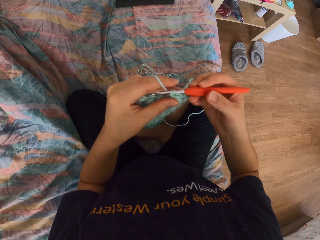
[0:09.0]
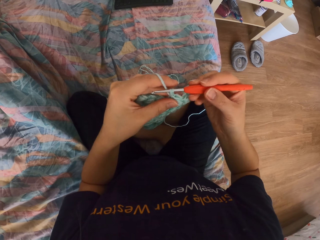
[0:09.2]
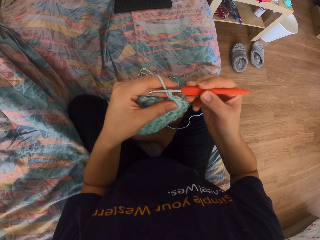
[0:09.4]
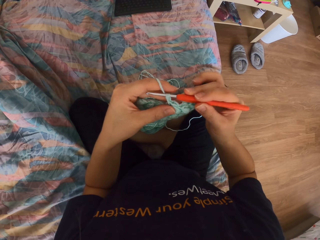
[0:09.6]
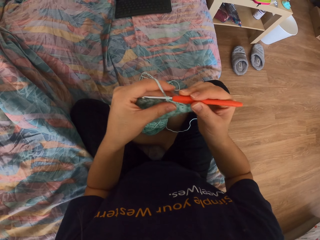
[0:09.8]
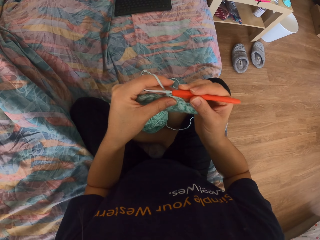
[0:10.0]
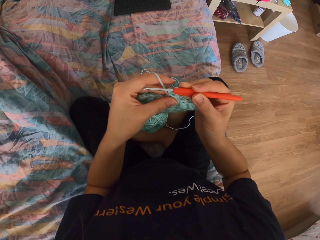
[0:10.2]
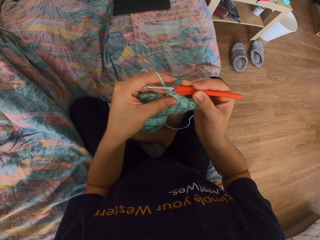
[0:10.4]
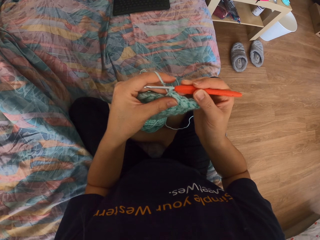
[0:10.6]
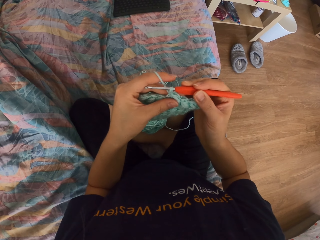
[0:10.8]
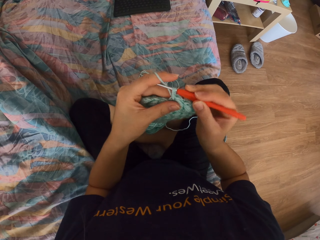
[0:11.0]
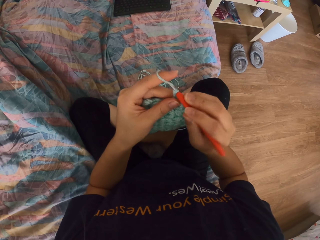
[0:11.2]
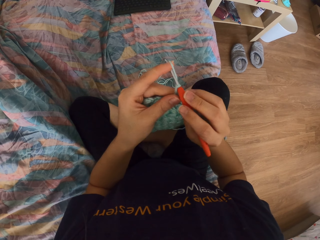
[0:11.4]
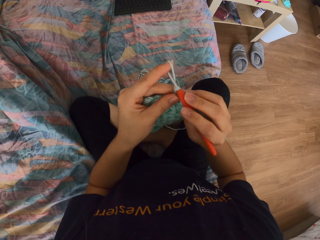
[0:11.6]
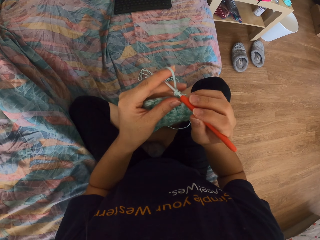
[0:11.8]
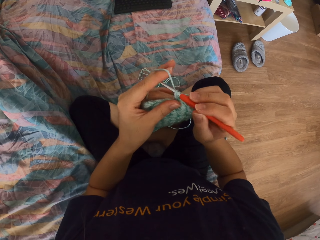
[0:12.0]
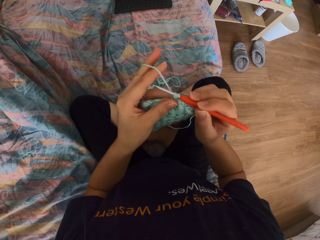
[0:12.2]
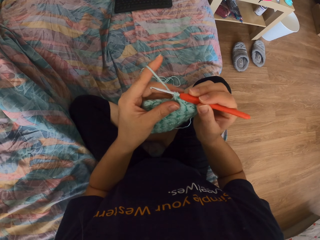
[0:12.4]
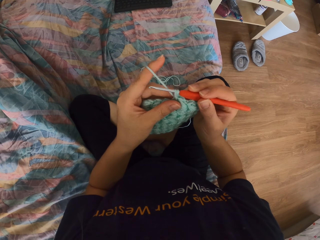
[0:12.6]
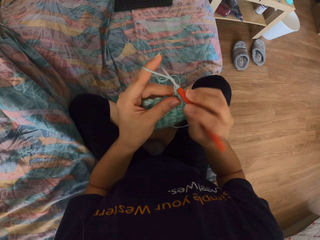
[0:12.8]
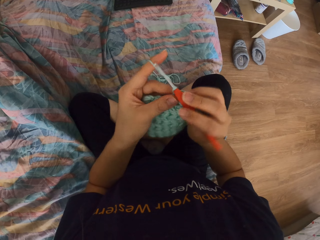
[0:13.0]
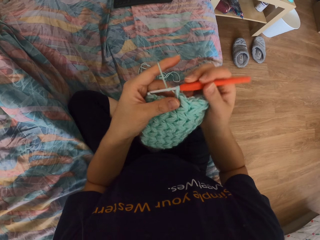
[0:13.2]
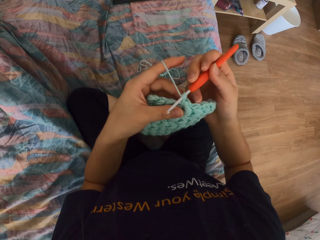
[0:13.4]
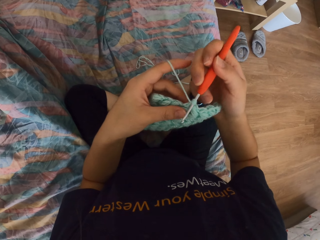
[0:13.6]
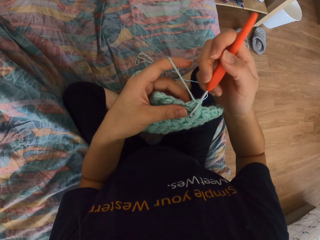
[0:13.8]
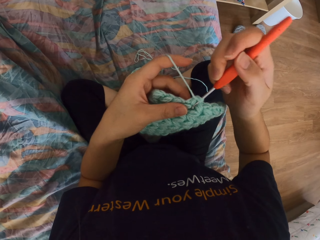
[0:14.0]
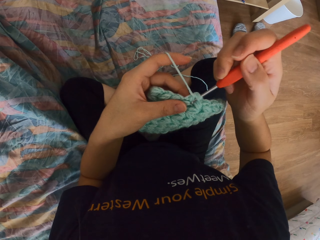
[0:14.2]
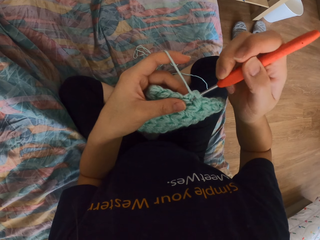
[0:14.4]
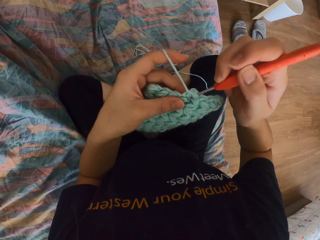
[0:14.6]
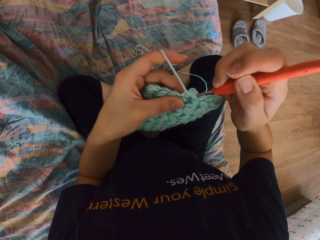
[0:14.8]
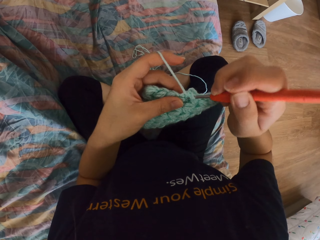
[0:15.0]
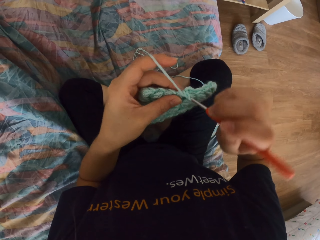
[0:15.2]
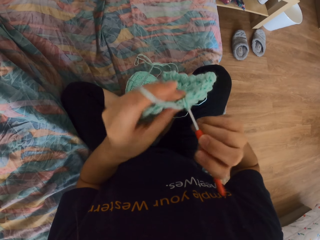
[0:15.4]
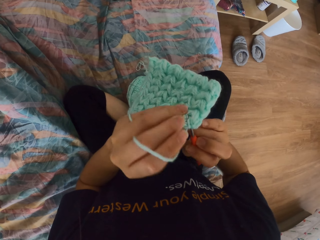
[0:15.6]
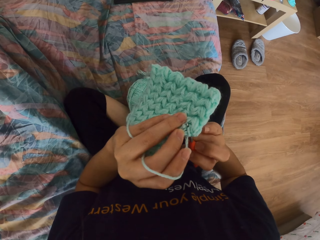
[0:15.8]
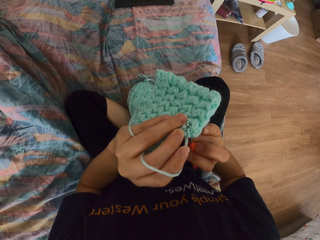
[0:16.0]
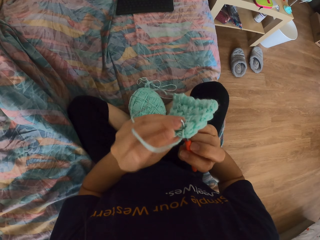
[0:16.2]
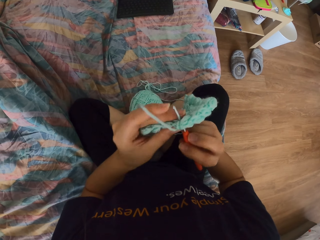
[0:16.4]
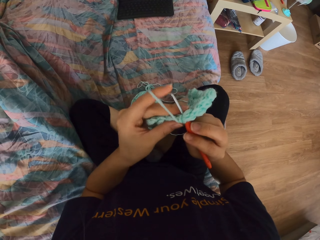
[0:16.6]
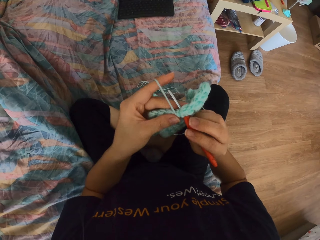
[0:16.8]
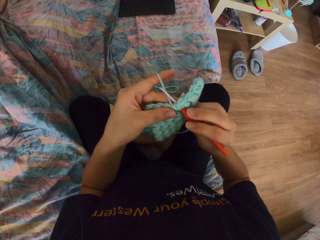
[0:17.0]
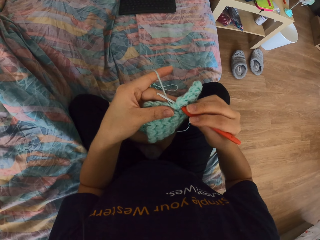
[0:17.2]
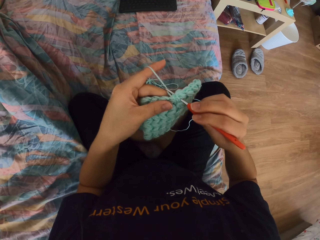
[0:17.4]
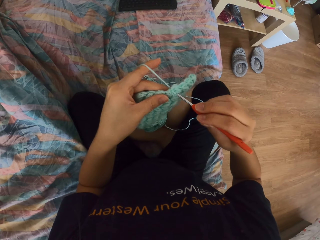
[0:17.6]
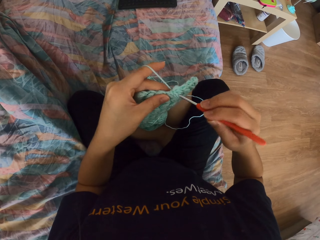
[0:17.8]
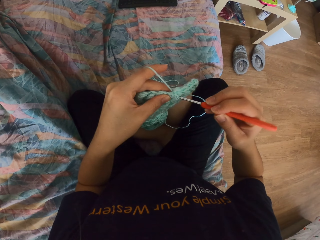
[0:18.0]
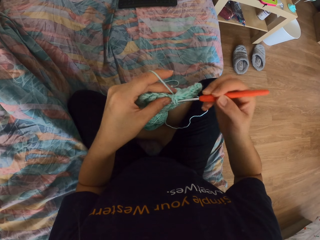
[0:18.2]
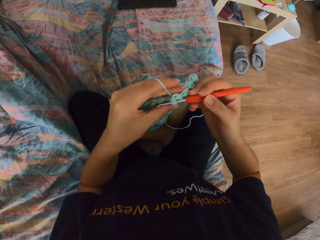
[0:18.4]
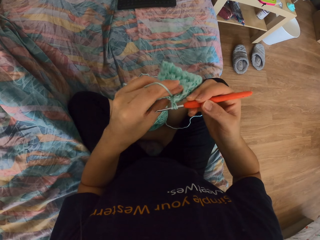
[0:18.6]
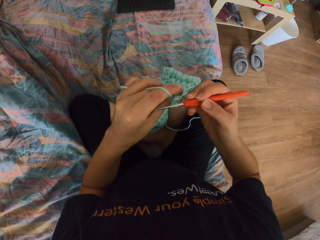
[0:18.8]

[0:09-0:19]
The camera wearer looks at the fabric. They knit the fabric with knitting crochet.

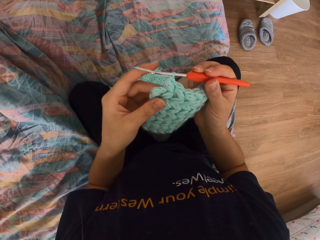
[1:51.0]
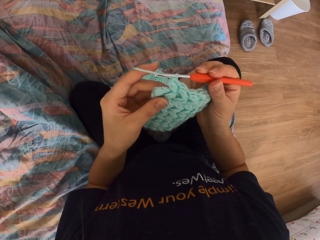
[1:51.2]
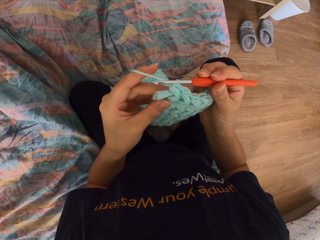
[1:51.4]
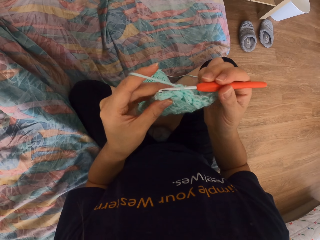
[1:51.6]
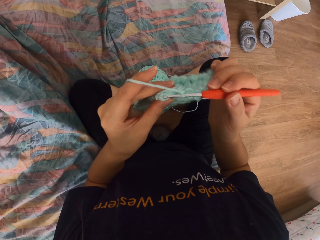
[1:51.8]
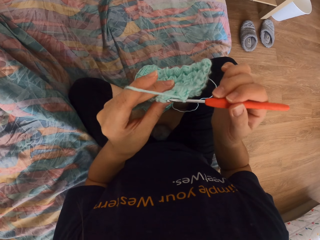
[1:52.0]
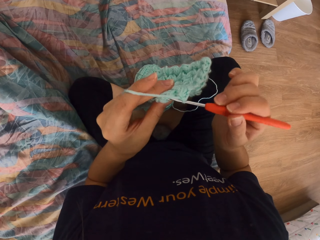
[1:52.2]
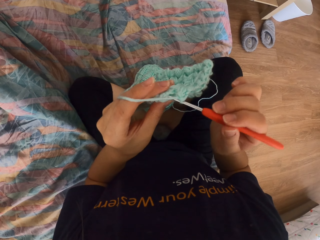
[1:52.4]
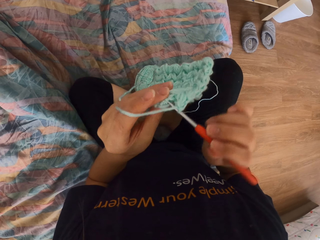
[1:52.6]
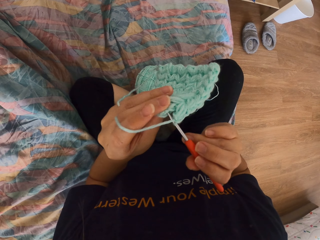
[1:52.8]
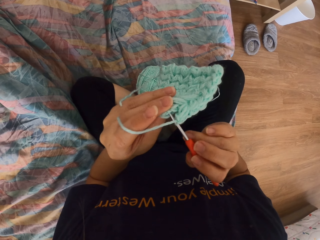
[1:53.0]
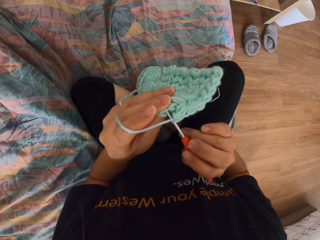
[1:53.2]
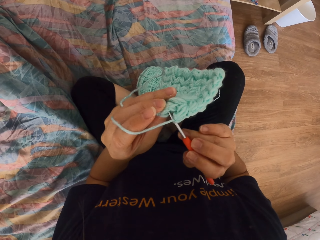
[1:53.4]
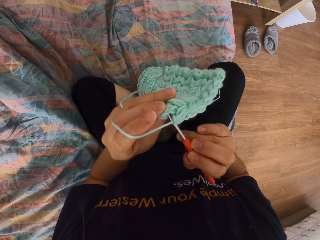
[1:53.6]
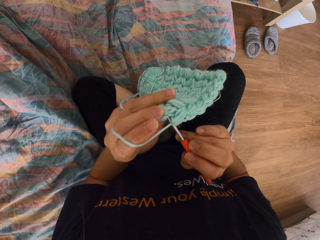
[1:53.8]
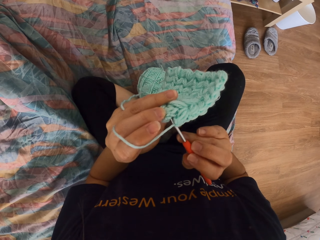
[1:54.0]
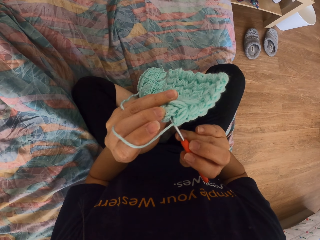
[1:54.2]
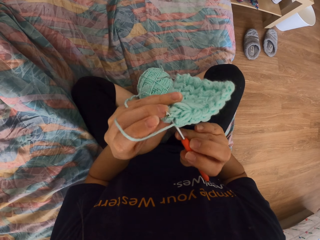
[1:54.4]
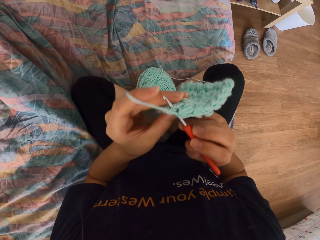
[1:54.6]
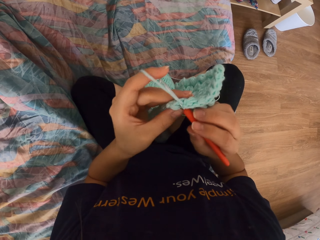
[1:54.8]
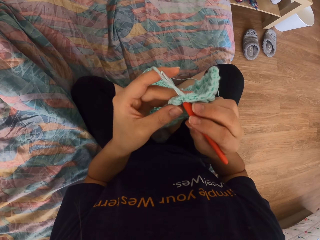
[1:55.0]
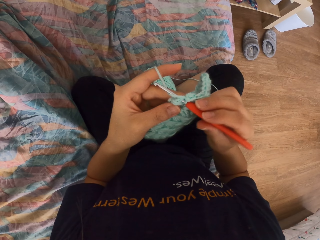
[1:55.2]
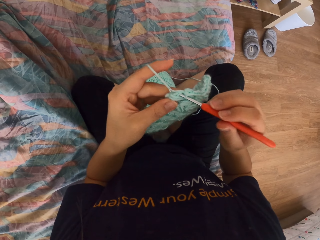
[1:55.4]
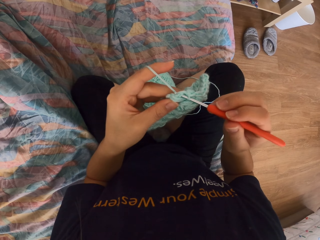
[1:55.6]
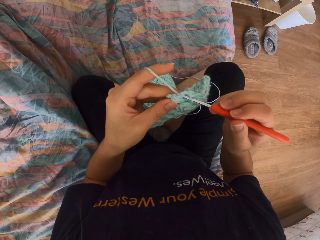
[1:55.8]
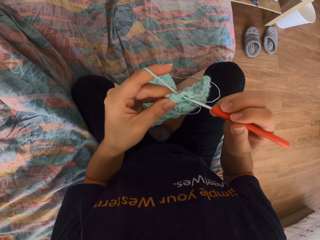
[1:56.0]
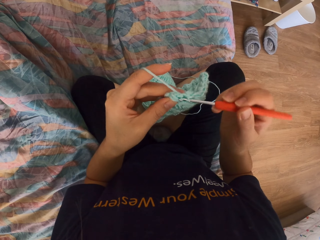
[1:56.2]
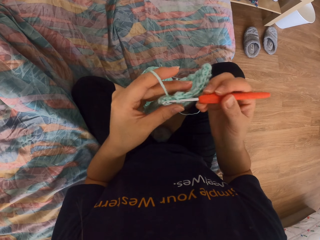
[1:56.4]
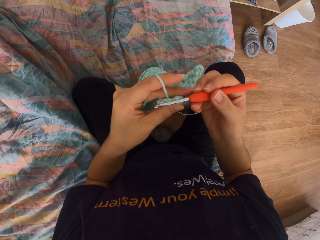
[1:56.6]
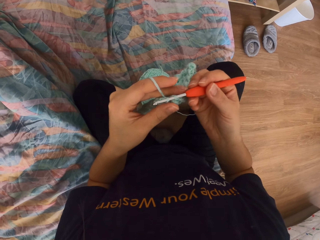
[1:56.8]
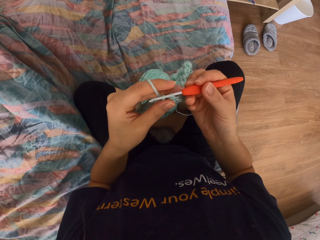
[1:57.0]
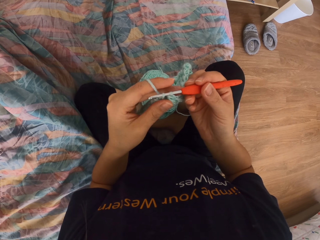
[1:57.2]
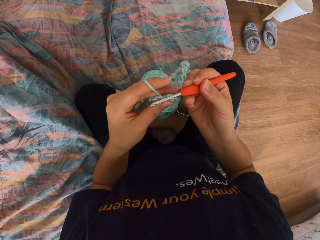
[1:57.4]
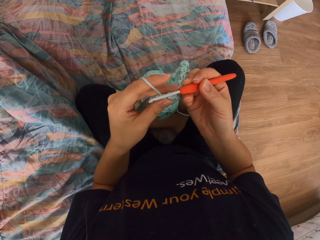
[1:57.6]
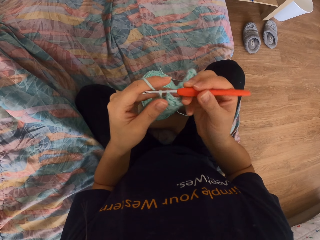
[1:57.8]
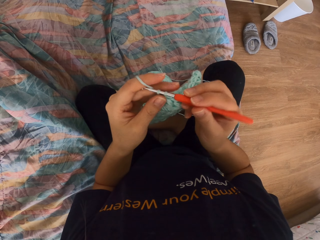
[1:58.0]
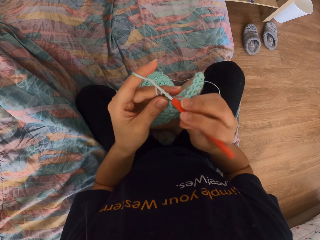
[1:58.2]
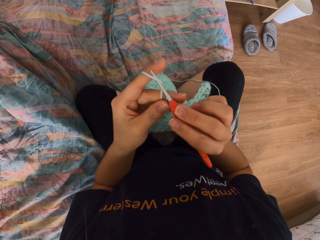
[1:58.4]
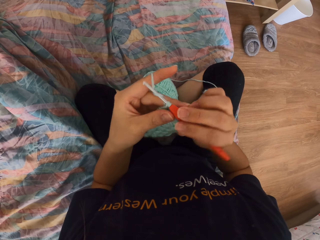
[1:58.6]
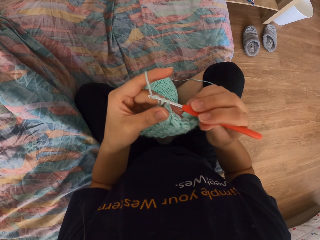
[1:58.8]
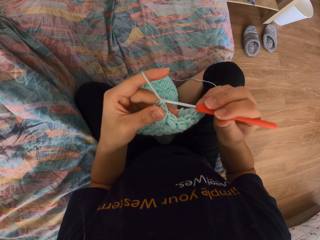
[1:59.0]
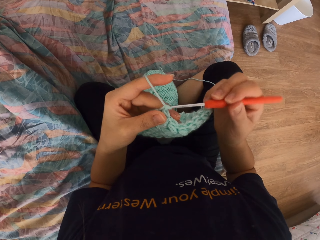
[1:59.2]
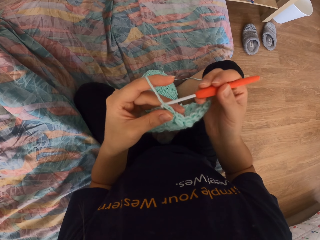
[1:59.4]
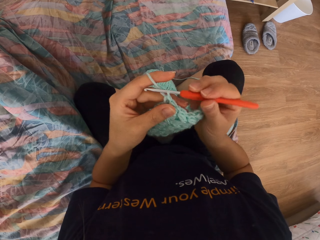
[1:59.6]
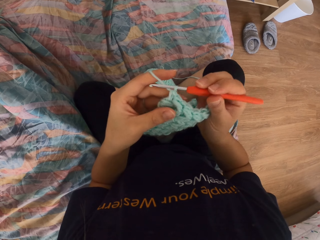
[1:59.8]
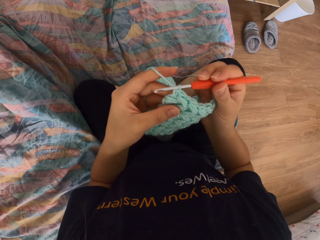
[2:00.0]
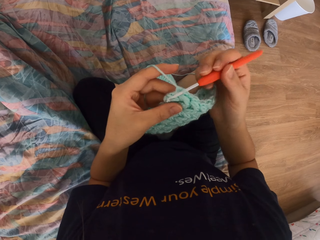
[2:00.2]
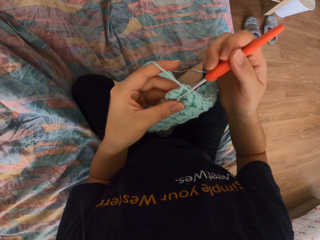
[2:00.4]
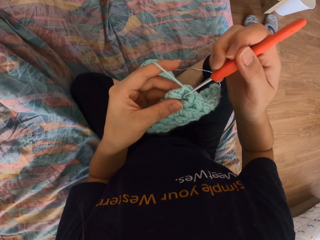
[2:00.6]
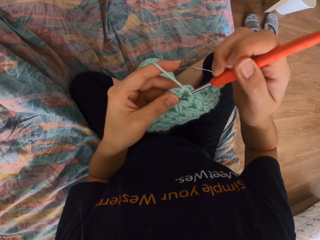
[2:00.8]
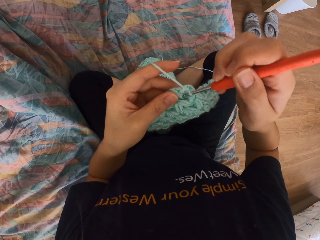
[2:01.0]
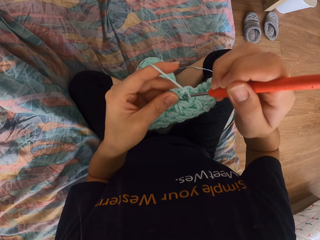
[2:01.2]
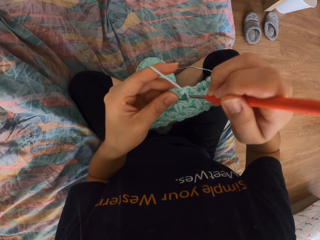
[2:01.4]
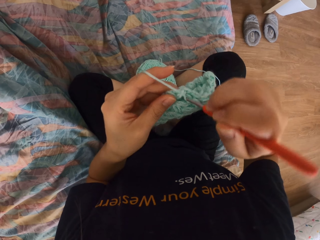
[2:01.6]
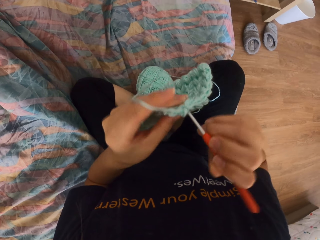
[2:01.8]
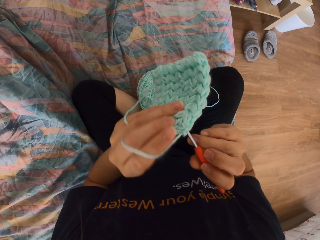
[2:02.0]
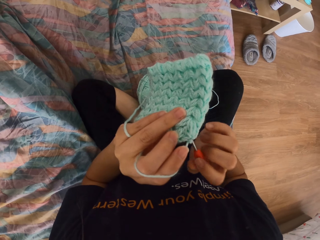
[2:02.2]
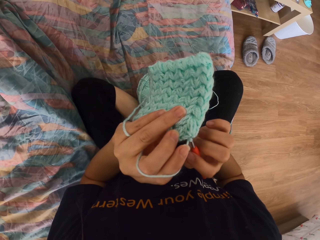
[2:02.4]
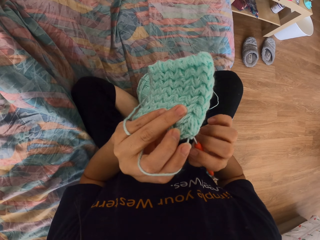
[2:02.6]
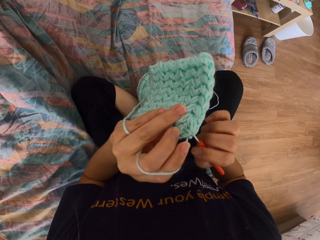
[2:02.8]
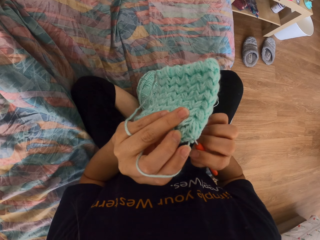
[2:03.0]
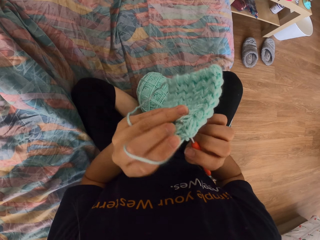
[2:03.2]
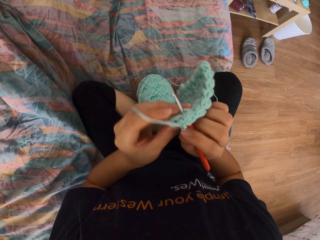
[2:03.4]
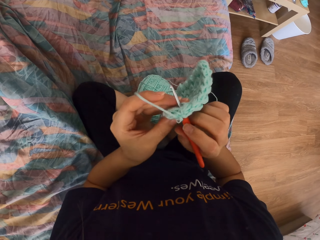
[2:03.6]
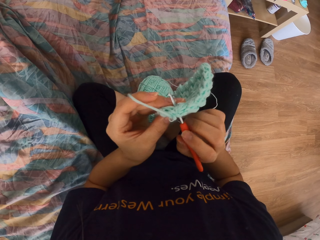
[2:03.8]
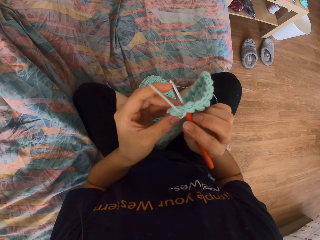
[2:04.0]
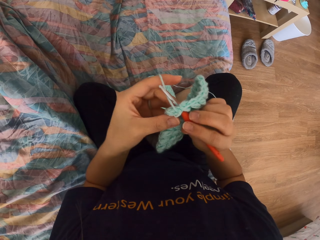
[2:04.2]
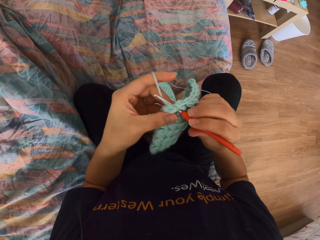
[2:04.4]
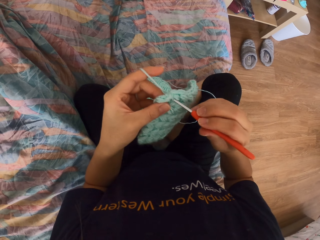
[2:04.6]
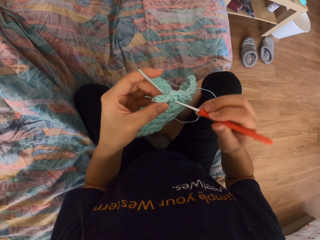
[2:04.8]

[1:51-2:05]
The camera wearer looks at the other side of the fabric. They knit the fabric with knitting crochet. They look at the other side of the fabric.
